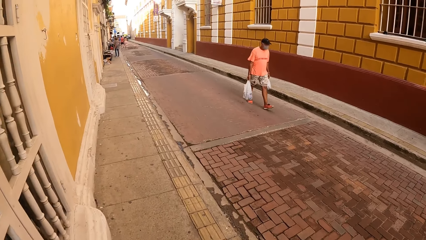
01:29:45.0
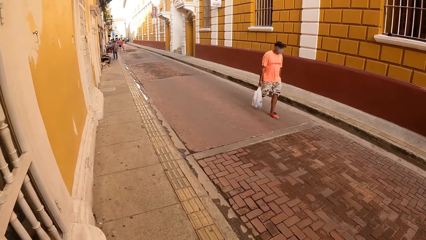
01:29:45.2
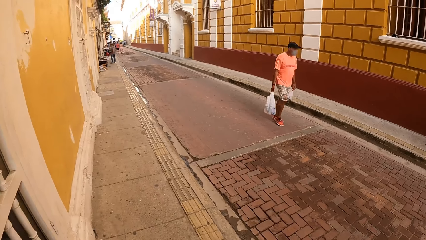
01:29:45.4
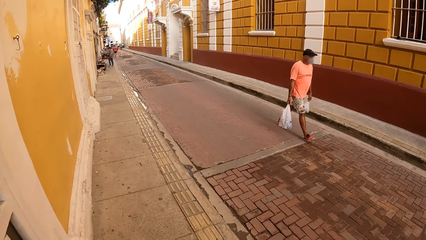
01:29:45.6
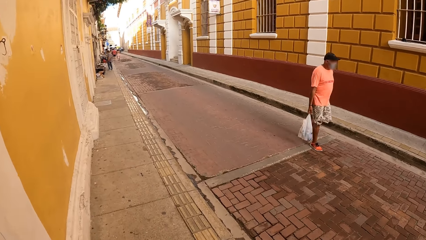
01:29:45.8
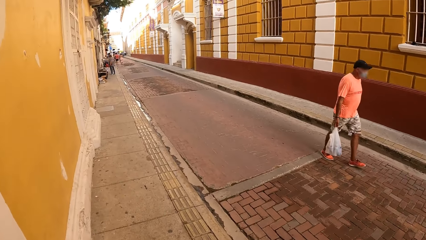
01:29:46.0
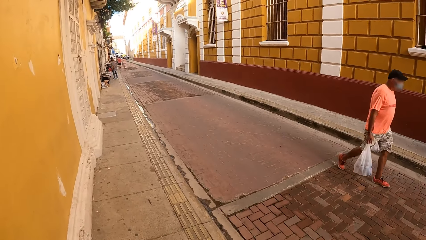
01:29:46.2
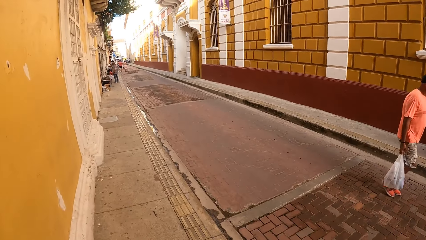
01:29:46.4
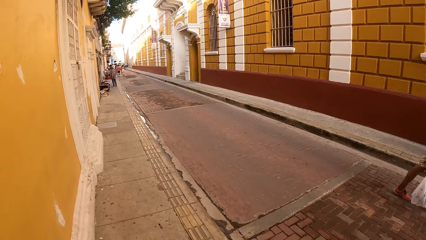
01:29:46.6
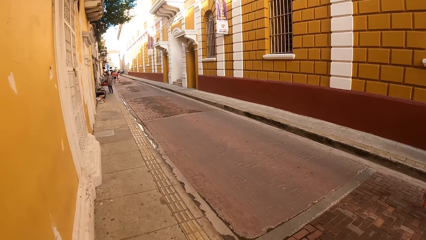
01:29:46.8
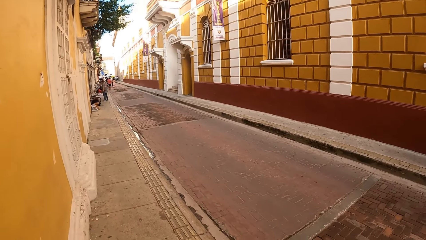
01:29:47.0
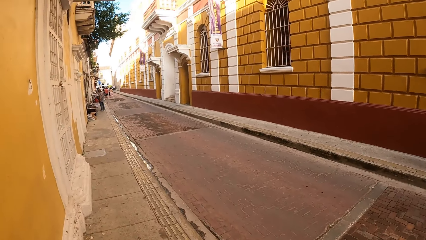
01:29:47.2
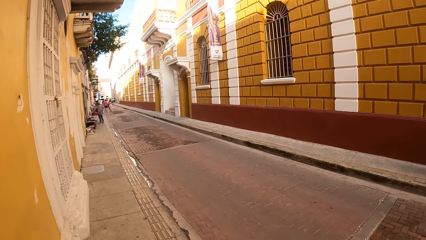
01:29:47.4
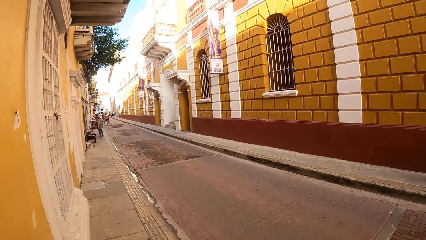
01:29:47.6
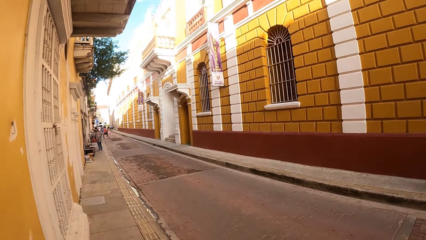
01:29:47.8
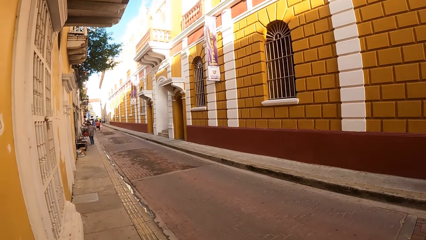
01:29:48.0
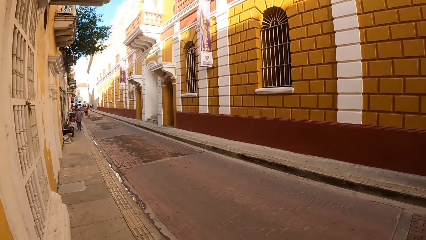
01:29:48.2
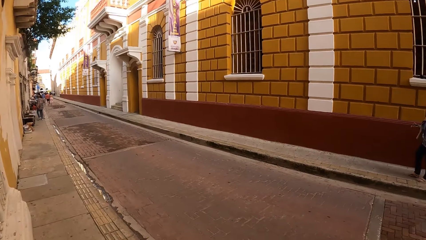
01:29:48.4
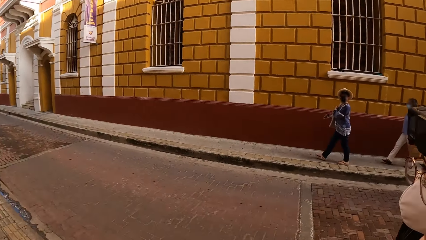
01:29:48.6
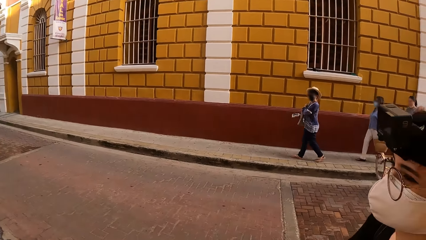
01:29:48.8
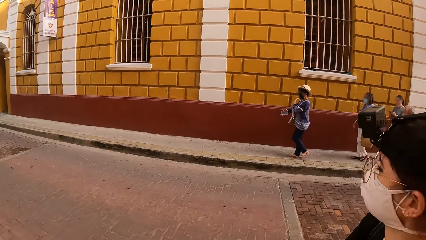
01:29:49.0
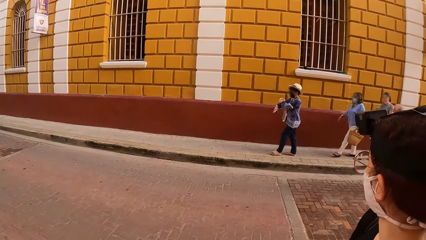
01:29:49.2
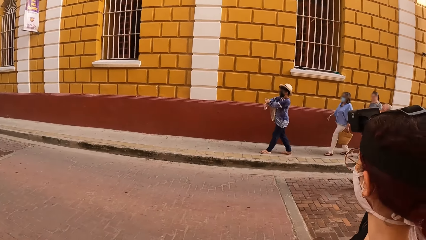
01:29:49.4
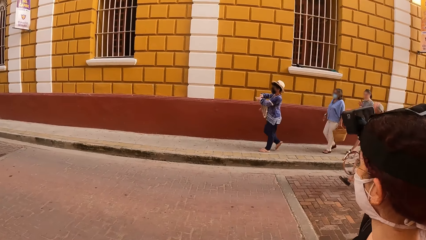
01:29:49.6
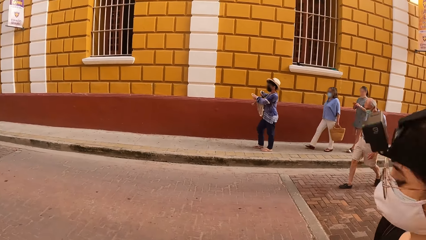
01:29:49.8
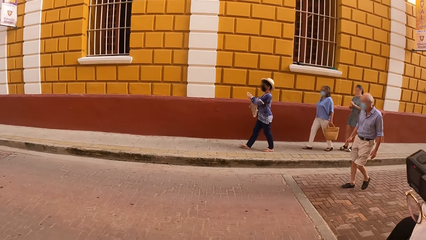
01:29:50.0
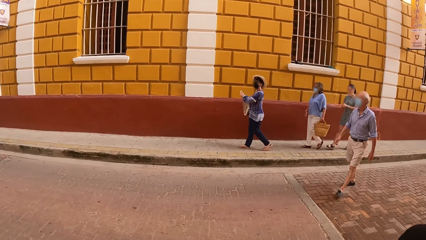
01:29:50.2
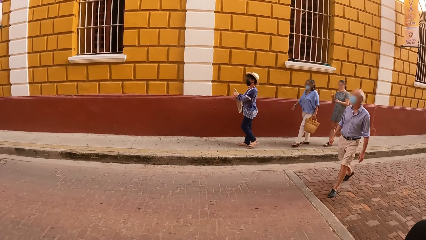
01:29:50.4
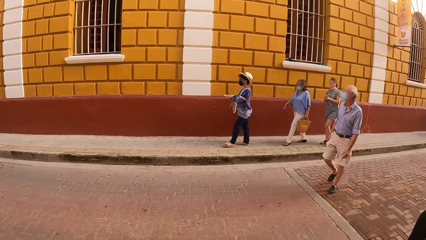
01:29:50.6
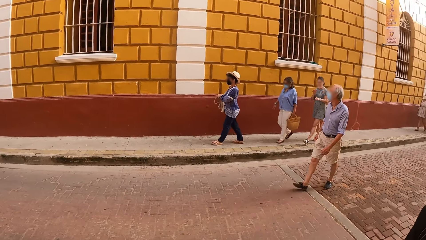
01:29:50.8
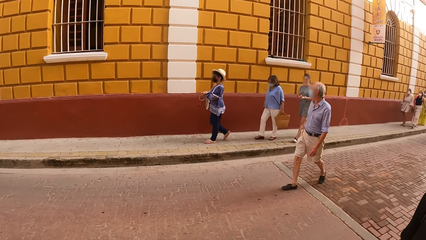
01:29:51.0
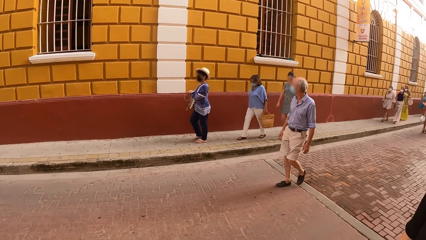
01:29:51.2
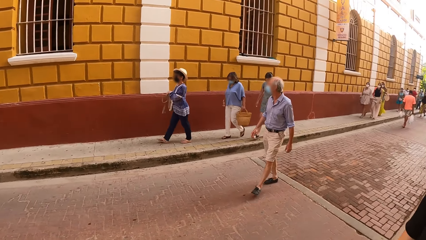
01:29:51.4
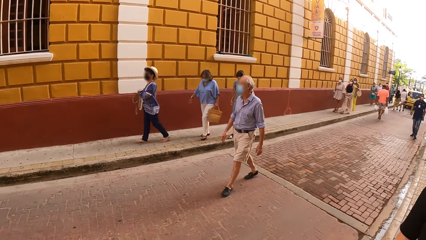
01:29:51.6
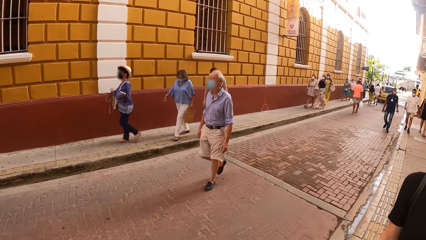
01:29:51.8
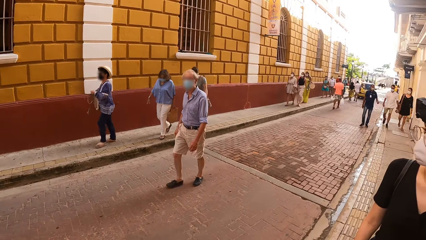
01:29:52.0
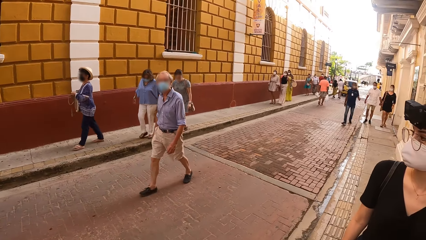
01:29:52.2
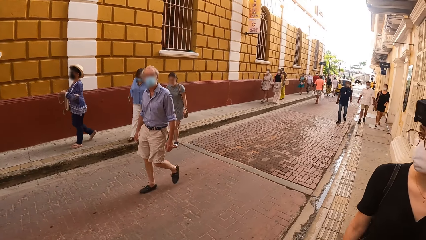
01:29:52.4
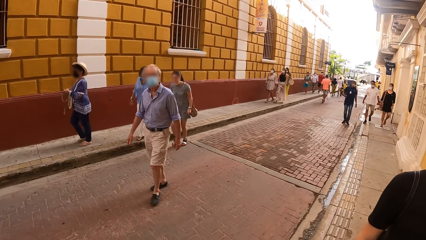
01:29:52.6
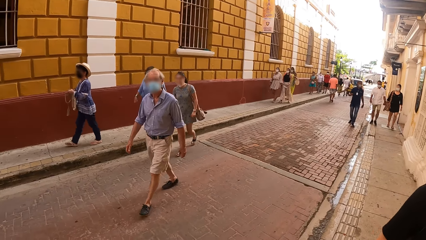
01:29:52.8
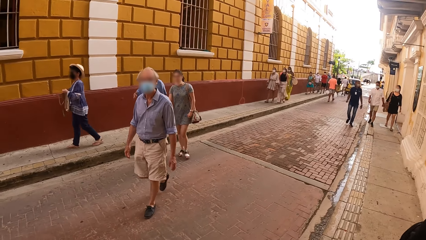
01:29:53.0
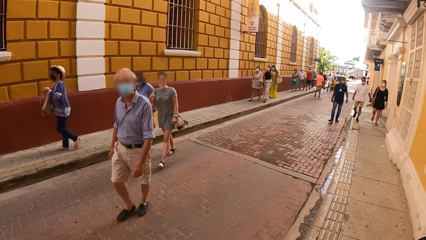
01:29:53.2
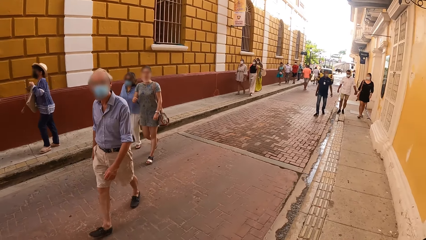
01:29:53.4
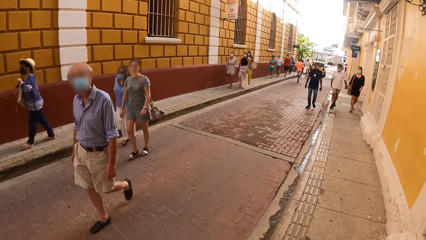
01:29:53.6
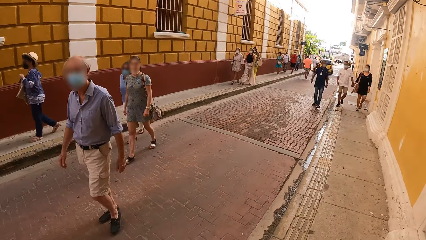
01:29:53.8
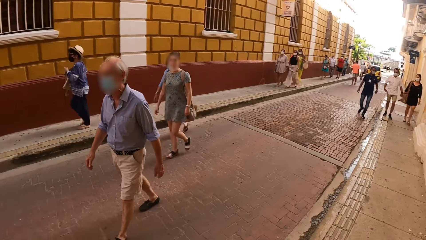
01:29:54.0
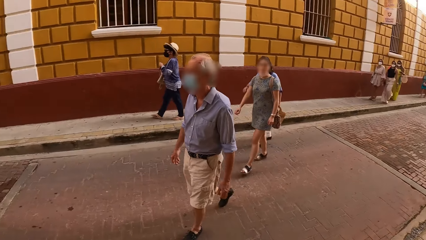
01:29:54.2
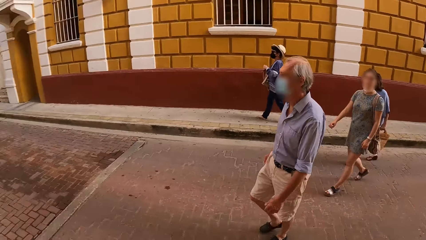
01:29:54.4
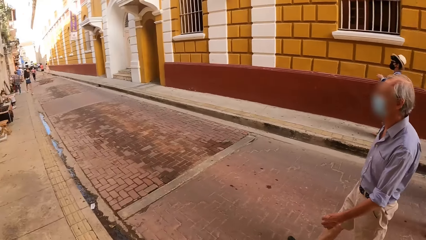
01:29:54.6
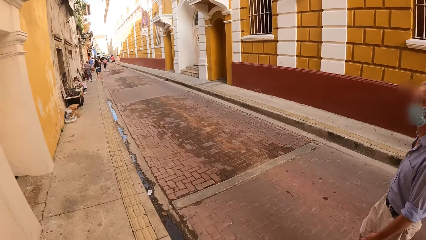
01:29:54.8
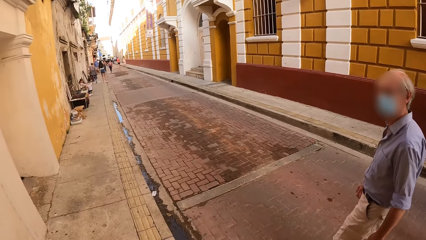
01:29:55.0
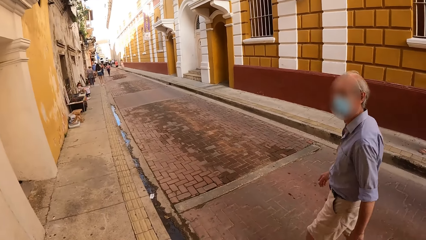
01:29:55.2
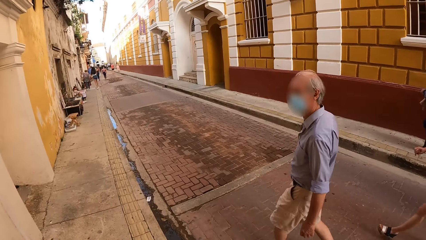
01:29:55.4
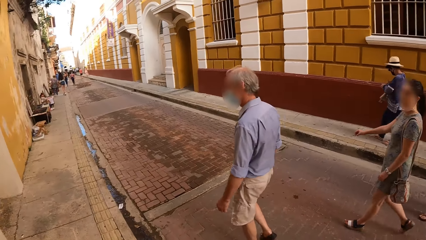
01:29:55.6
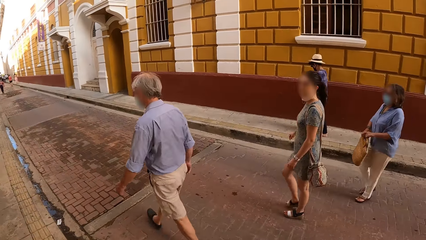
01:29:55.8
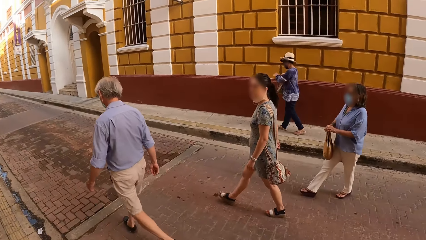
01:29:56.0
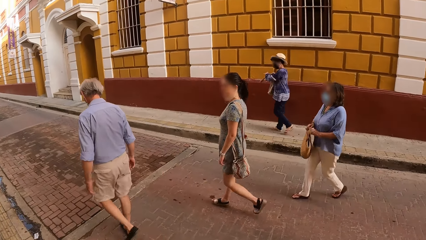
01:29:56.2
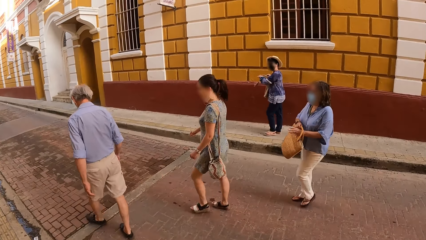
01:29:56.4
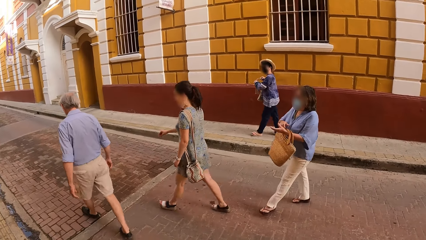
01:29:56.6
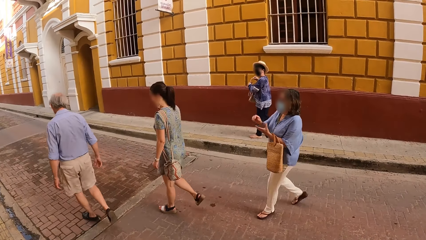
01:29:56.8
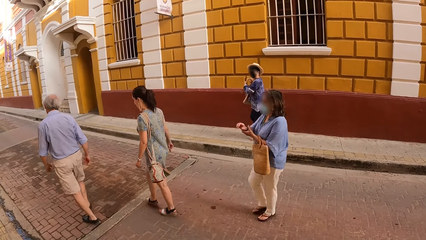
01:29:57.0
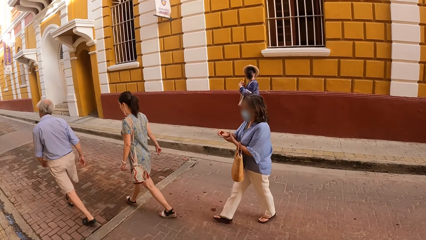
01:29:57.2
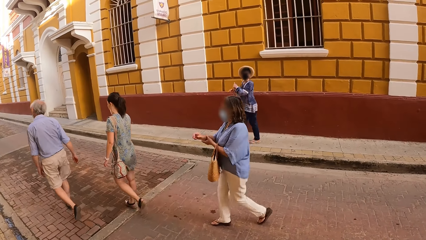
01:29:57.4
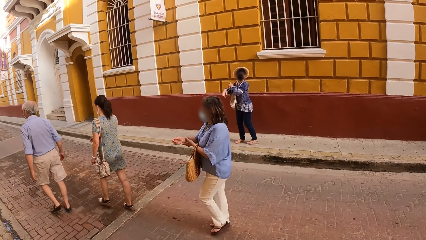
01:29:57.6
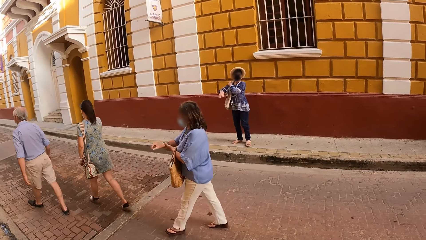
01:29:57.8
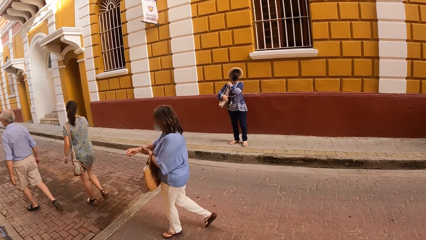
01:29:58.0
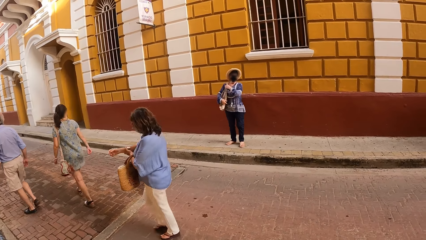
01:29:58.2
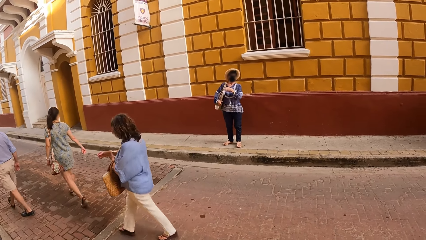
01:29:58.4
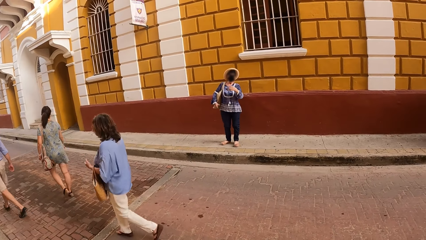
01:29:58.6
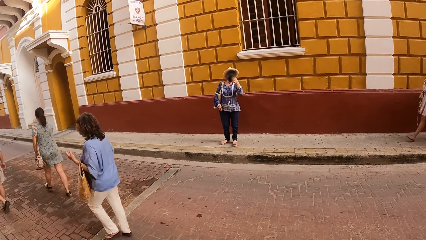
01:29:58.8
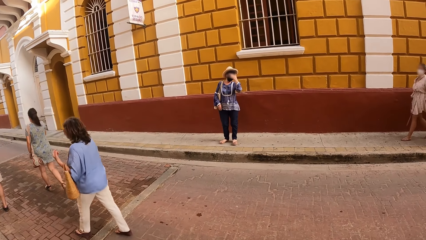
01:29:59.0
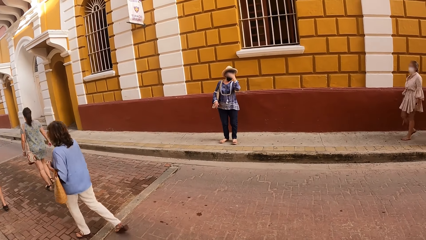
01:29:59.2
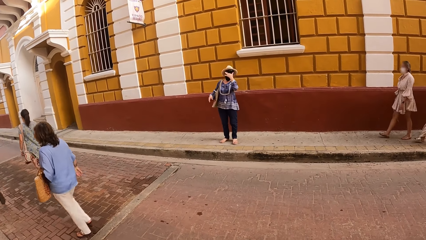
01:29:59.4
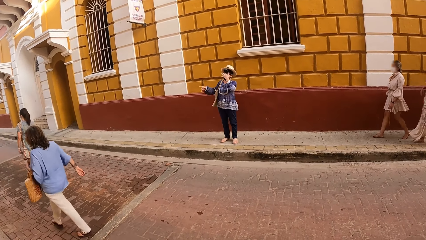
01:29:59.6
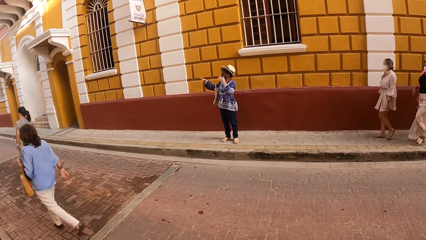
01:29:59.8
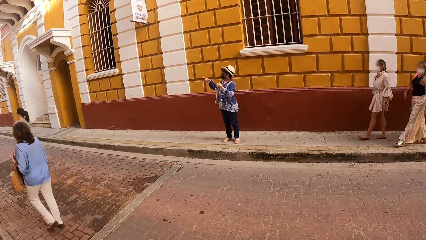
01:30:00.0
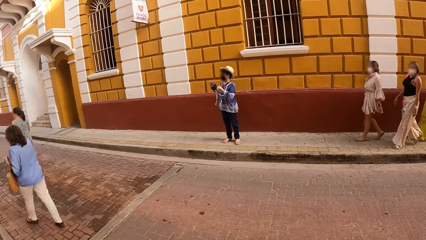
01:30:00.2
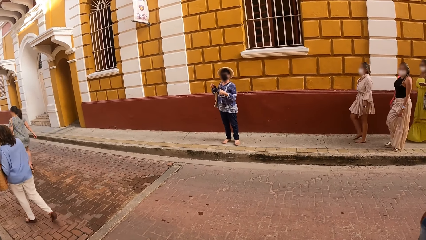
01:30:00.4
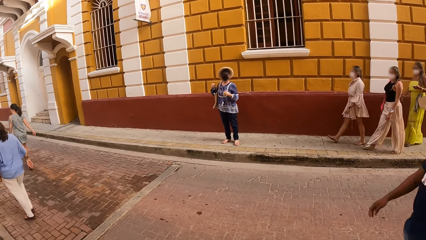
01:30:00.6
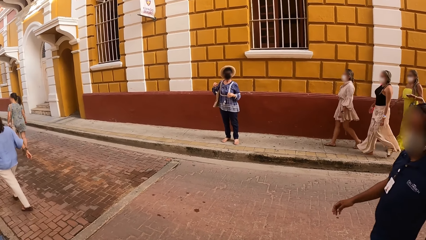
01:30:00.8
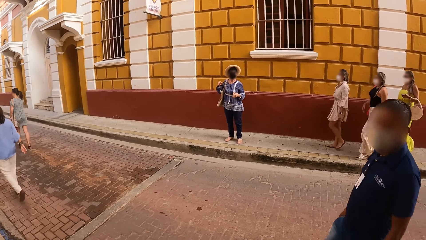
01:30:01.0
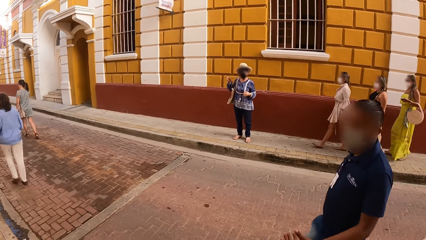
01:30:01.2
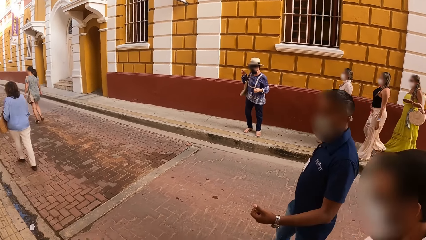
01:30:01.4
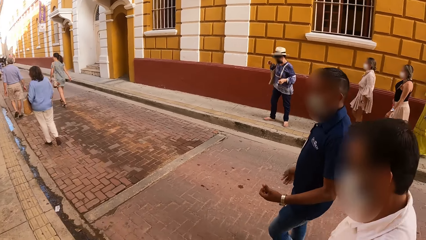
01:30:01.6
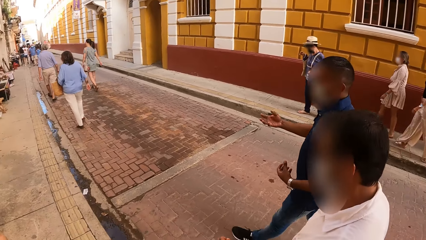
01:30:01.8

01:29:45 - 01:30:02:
The woman puts the phone in the bag on her arm with her right hand. The camera wearer looks around.
